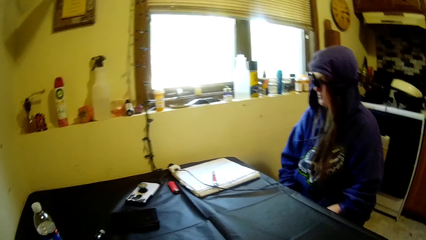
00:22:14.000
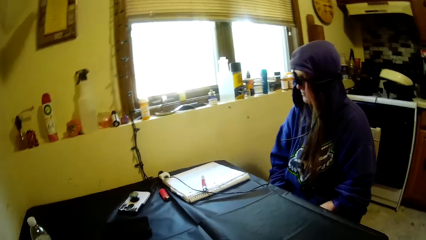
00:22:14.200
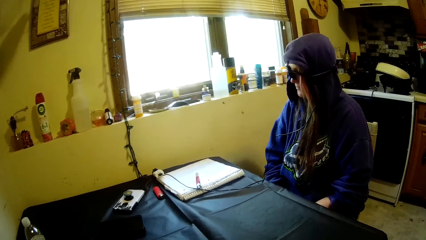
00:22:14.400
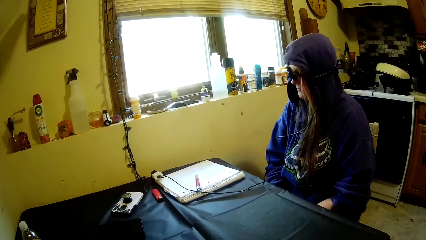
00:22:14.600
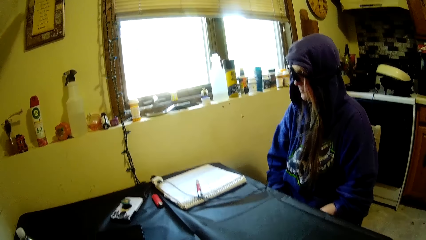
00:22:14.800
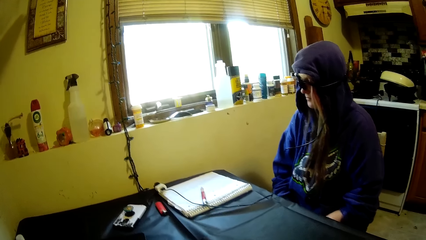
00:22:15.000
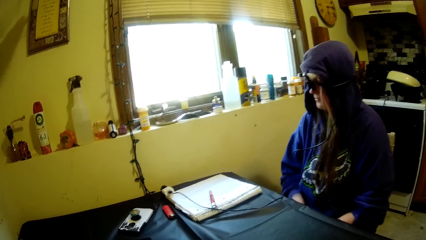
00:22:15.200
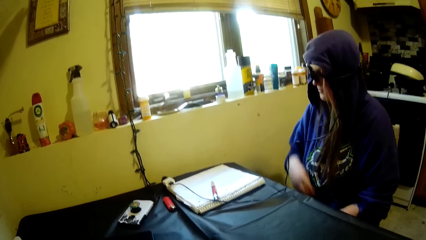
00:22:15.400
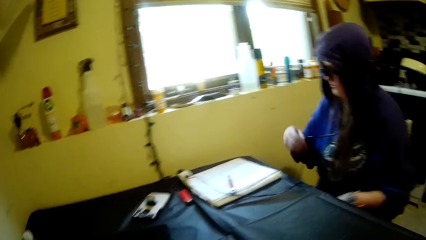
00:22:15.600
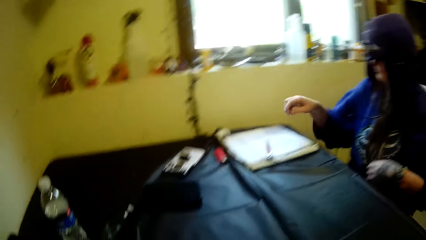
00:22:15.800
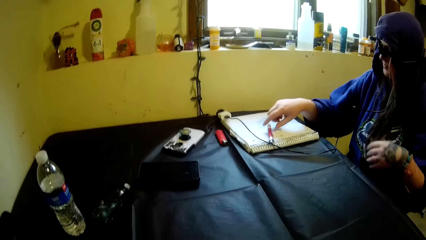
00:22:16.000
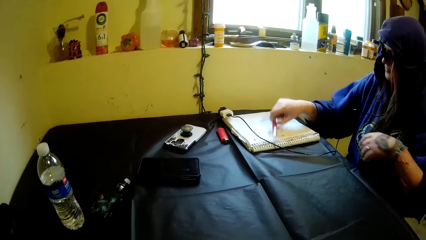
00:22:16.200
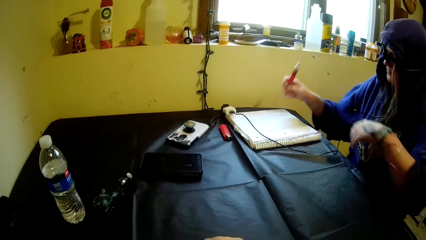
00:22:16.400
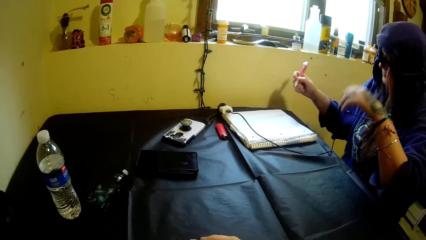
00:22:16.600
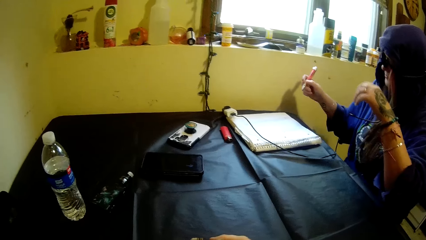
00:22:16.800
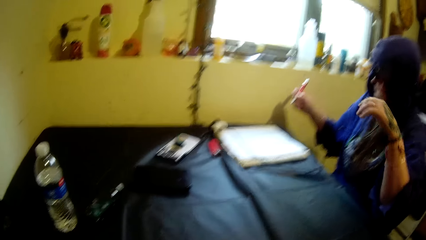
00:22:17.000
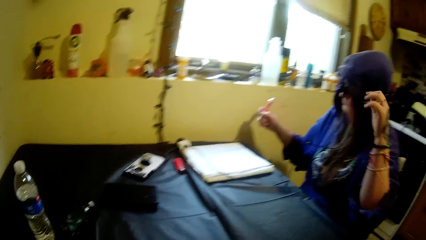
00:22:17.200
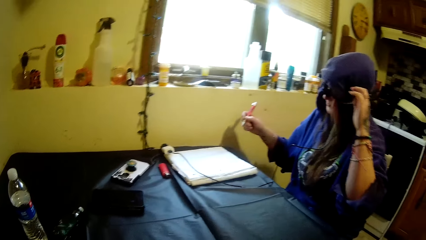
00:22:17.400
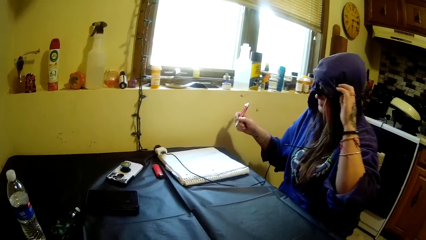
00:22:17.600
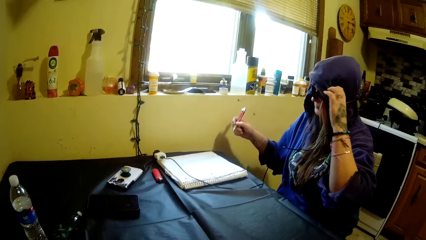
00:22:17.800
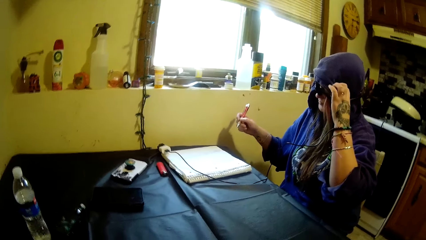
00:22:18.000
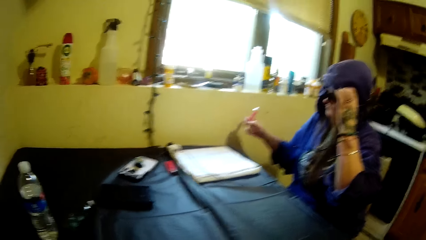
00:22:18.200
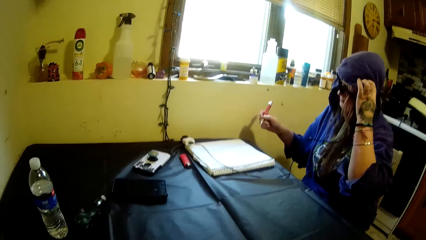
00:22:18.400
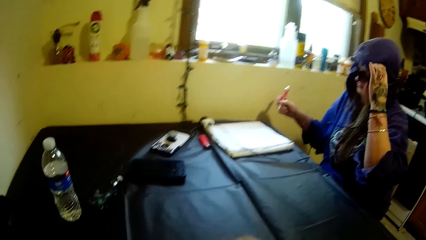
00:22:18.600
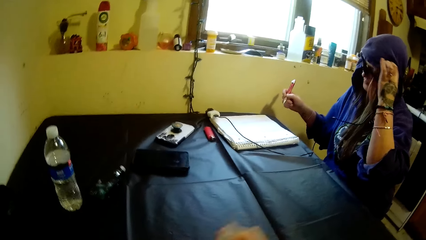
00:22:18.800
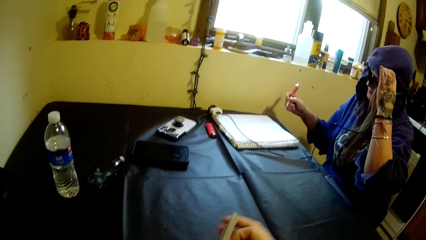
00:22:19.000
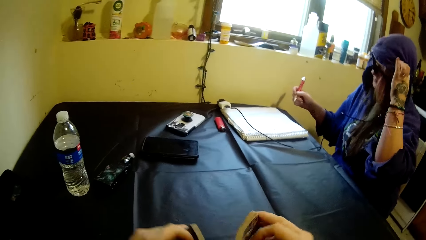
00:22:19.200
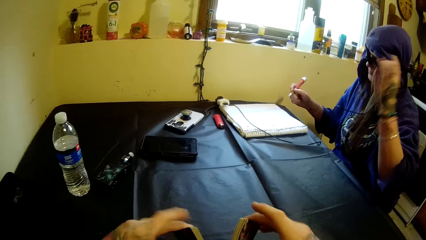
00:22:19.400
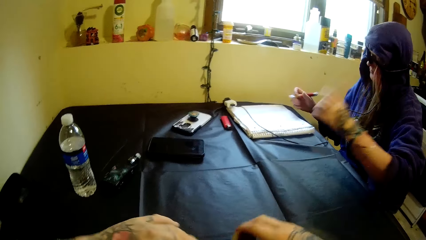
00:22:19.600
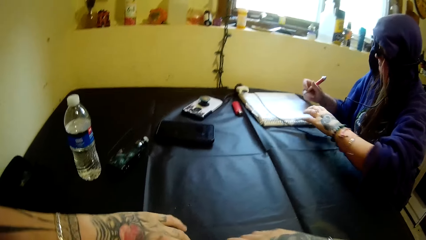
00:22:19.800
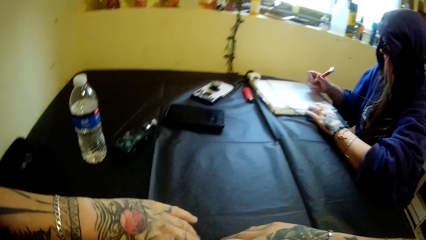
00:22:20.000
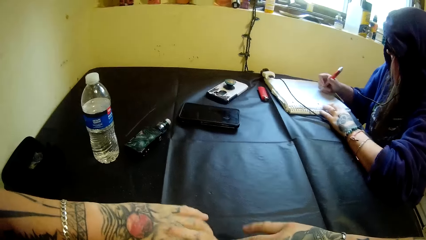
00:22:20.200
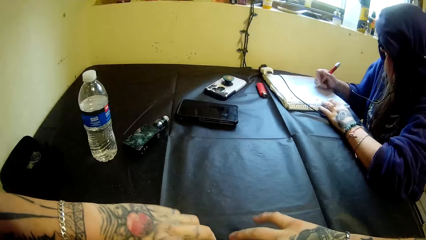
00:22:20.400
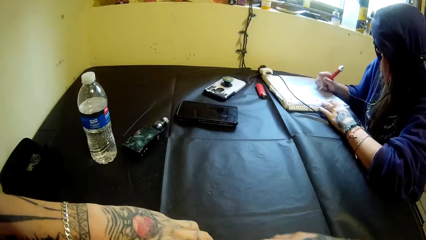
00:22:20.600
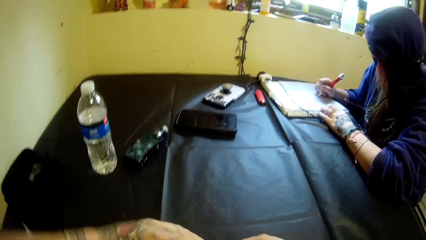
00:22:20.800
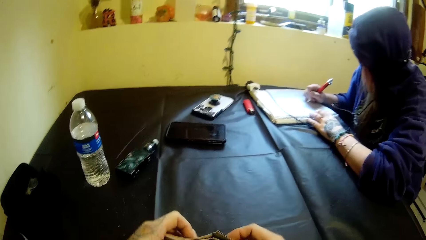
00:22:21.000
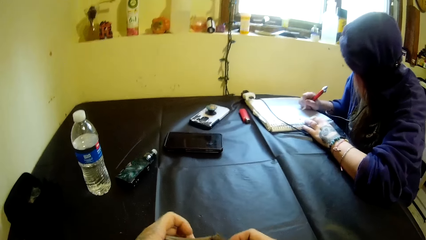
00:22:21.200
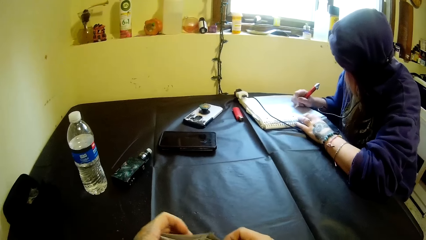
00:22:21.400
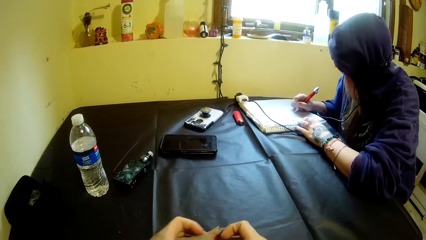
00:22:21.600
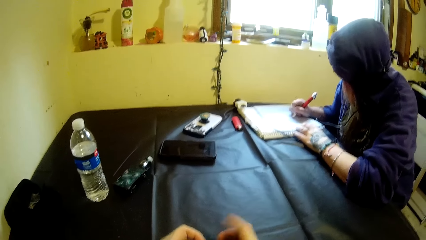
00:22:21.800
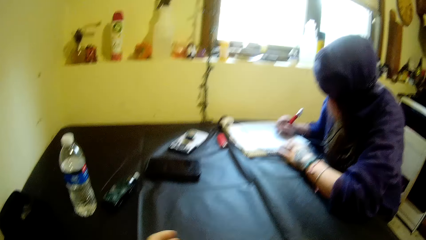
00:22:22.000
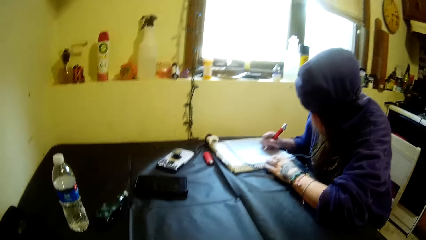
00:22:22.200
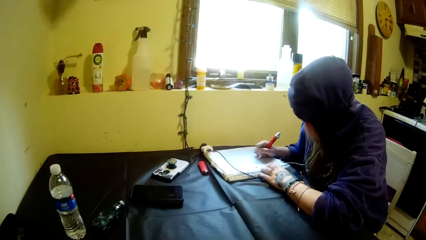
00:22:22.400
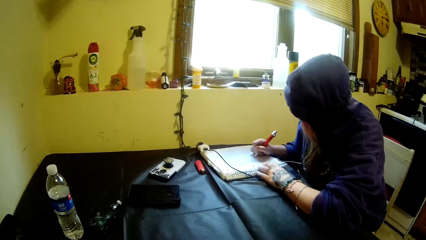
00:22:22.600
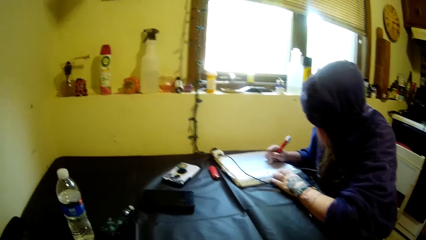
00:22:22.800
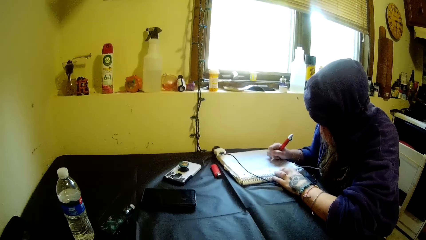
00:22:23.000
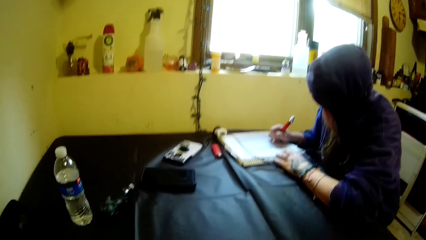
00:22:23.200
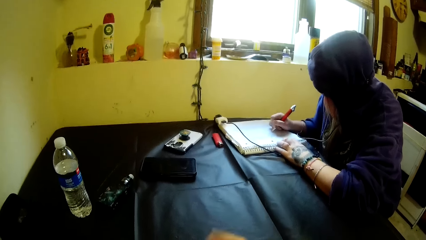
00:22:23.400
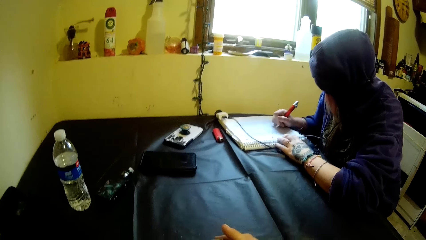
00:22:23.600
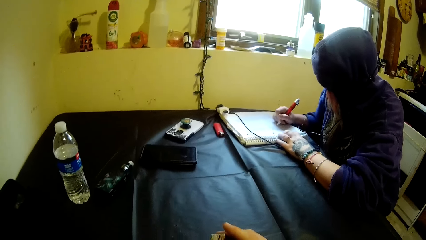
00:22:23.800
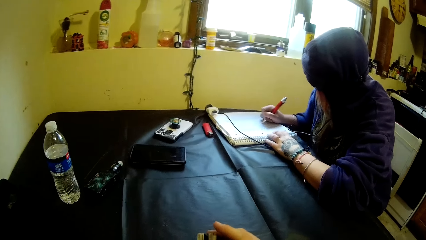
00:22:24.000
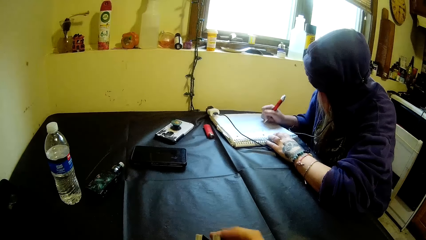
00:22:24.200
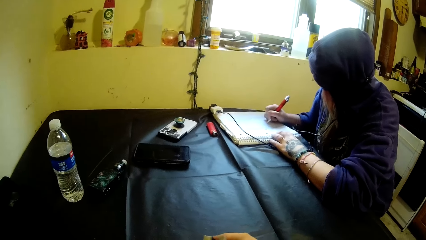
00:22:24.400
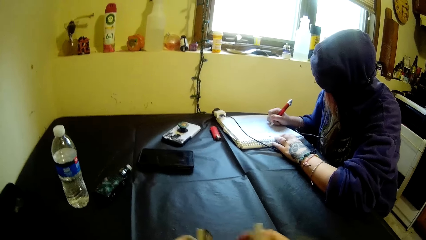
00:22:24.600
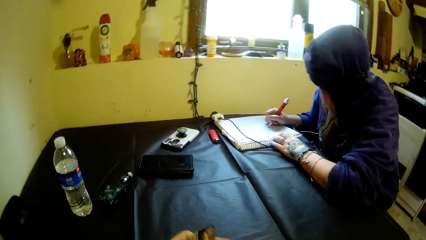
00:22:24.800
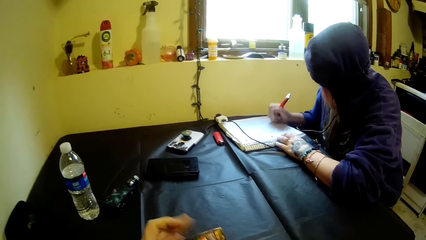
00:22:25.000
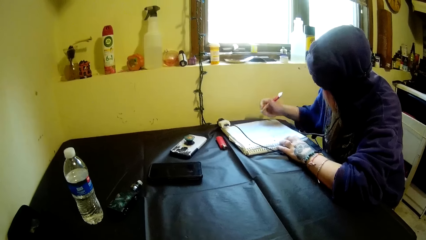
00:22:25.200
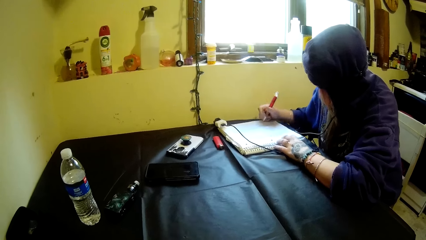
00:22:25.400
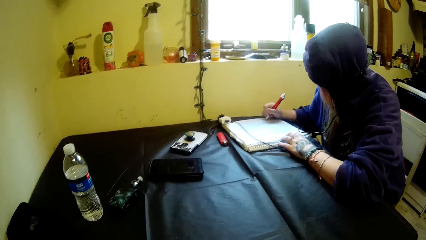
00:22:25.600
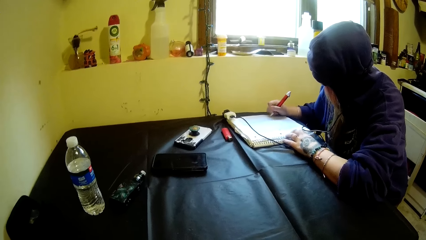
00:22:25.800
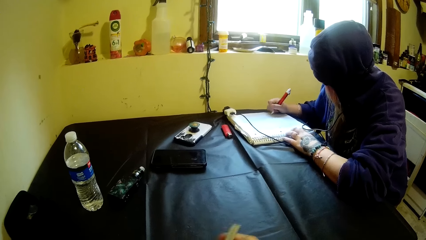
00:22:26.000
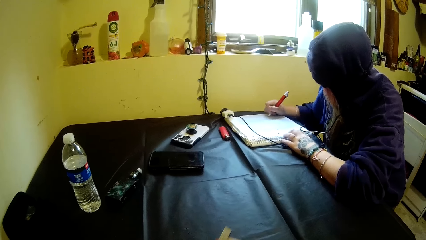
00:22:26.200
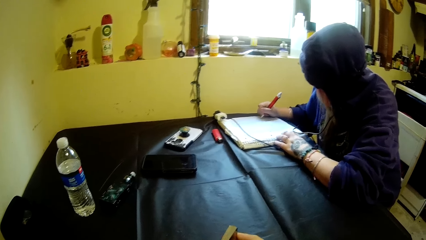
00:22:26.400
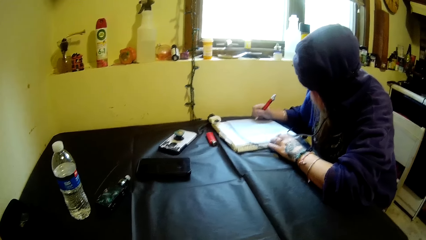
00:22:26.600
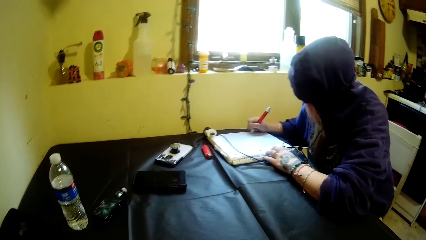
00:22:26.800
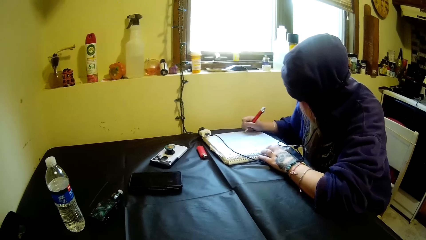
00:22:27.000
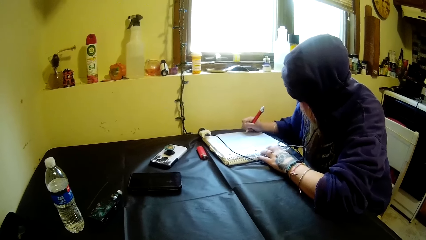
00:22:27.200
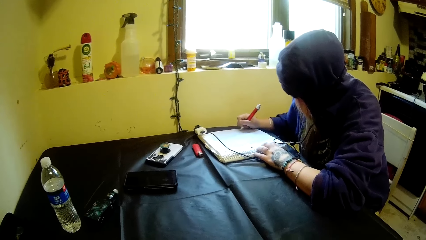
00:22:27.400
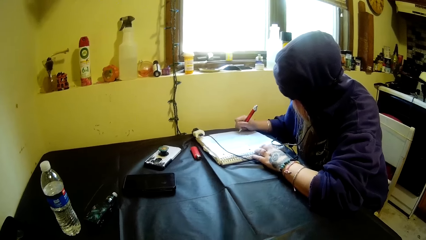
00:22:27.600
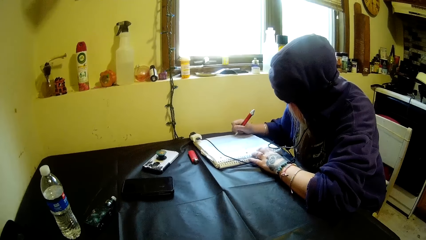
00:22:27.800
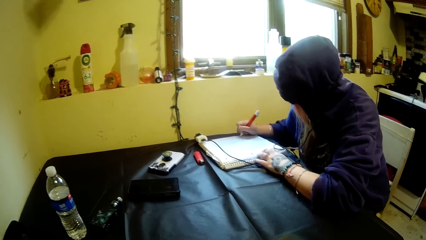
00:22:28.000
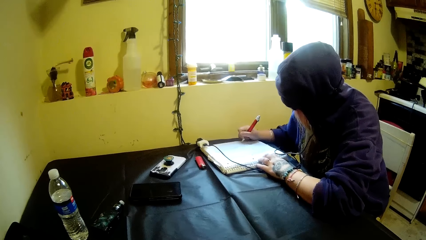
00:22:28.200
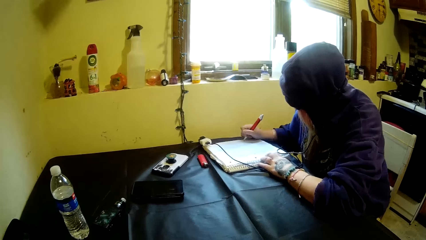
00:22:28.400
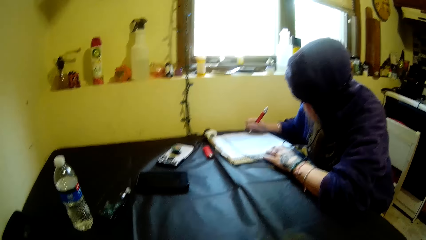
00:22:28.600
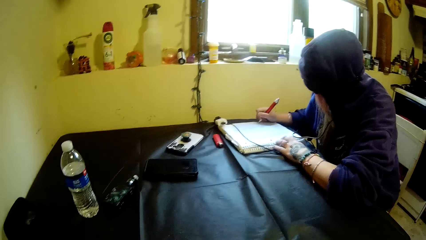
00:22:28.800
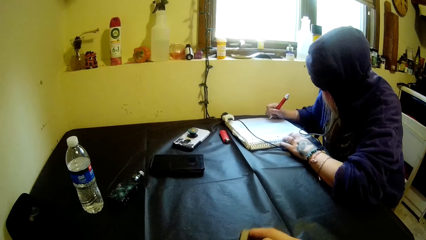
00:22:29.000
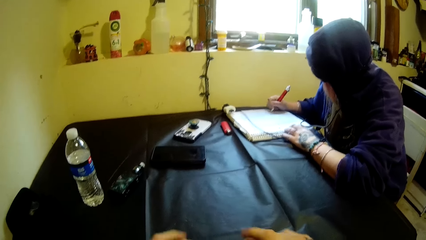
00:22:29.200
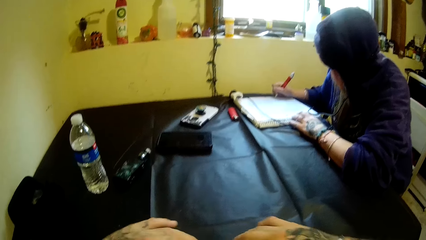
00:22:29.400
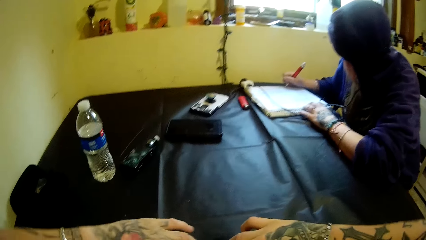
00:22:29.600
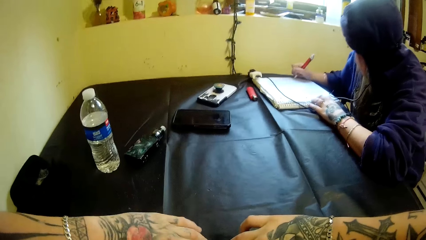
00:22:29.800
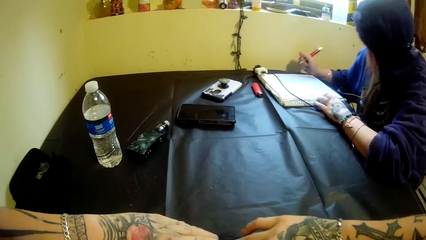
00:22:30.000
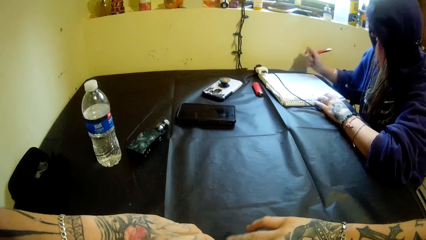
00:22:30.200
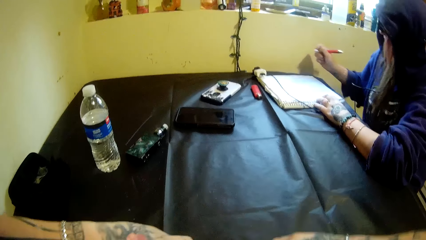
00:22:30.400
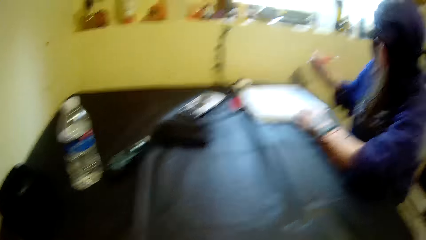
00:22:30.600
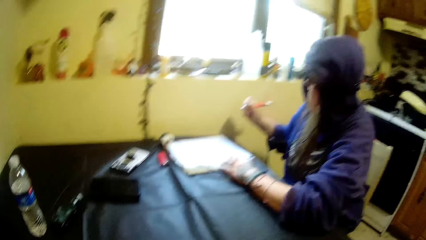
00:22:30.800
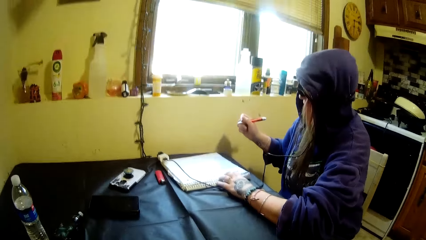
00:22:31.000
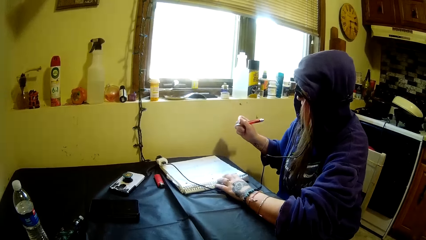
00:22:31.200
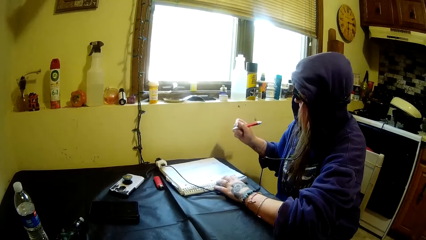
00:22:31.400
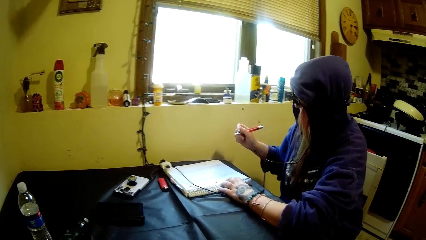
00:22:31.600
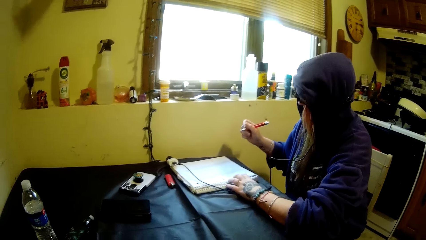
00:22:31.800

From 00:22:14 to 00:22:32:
The camera wearer converses with a woman. The woman picks the pen on the book with her right hand. The woman scratches her head with her left hand. The woman places her left hand on the book. The camera wearer shuffles the cards. The woman writes on the book. The camera wearer moves the cards on the table with his hands. The woman writes on the book with the pen. The camera wearer shuffles the cards. He moves the cards on the table with his hands.
